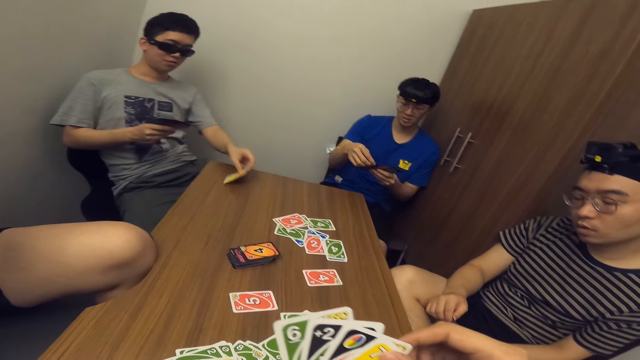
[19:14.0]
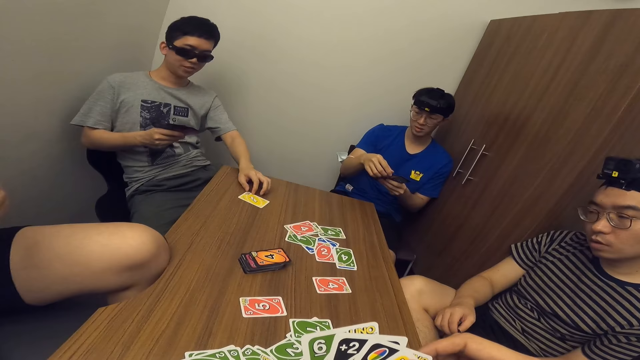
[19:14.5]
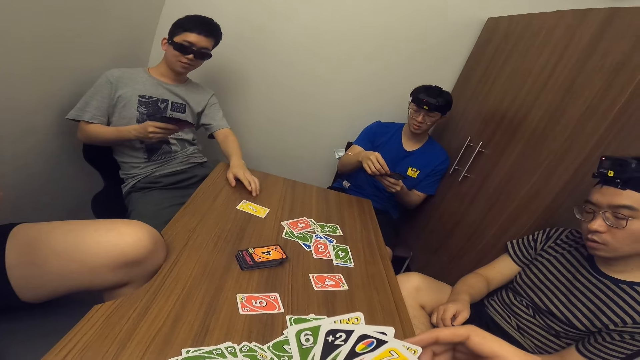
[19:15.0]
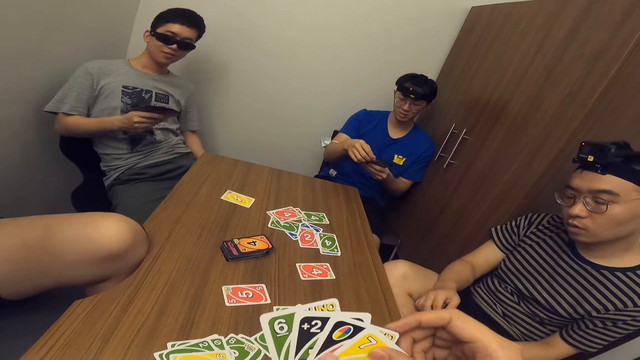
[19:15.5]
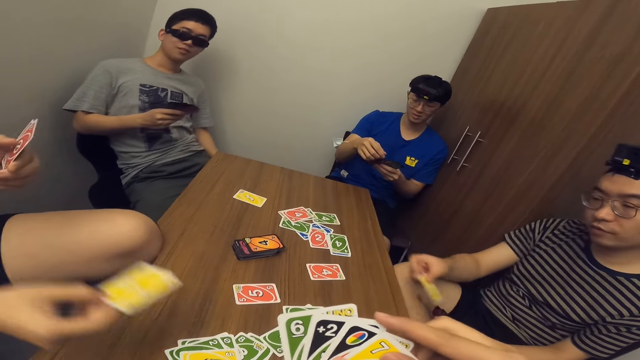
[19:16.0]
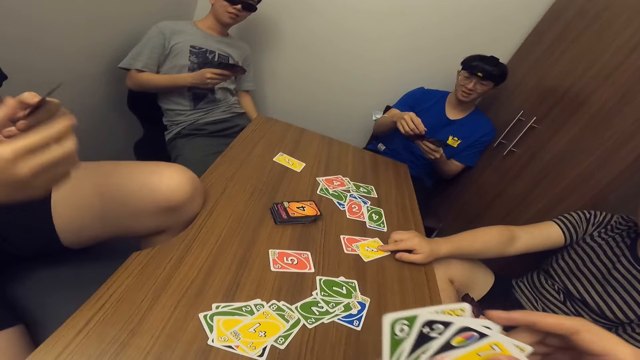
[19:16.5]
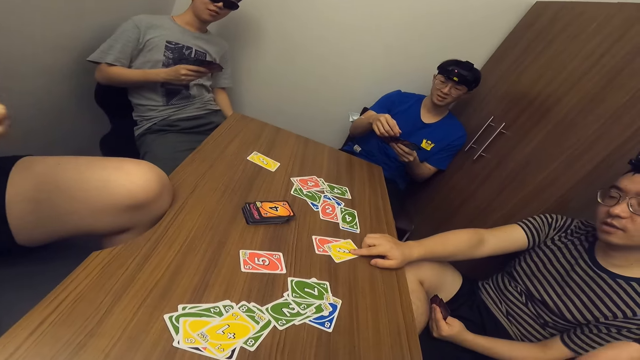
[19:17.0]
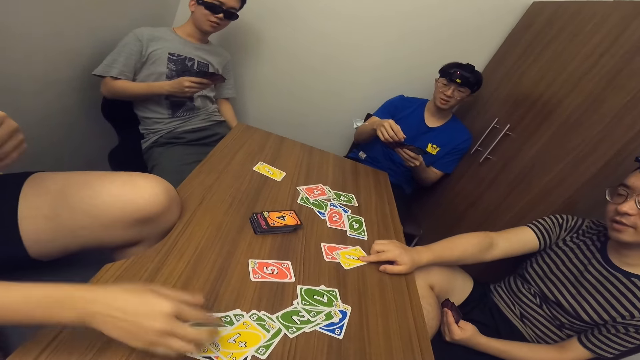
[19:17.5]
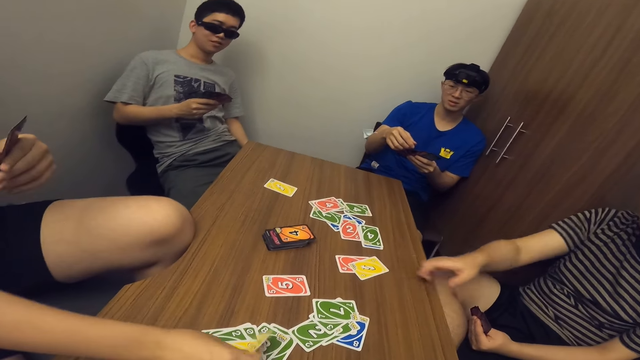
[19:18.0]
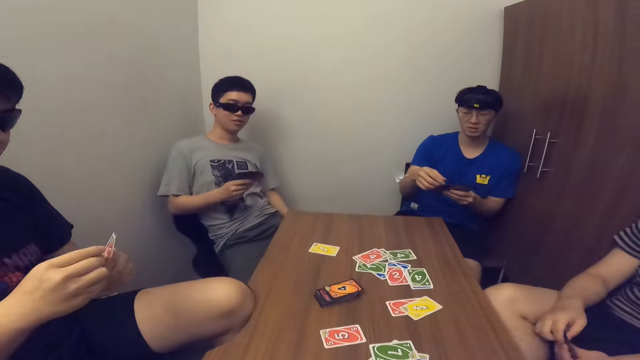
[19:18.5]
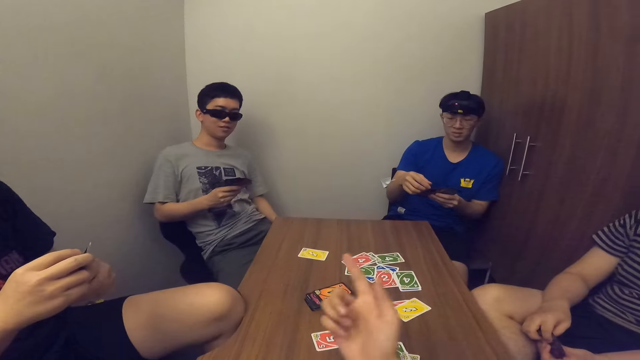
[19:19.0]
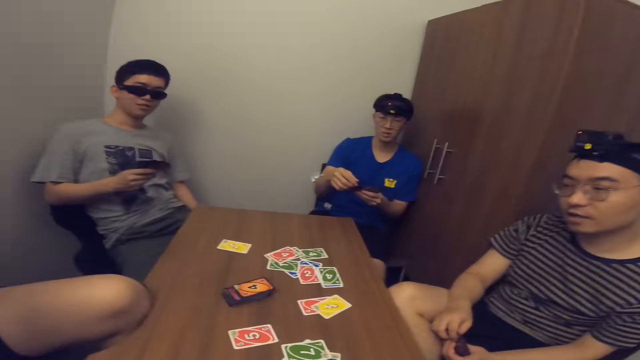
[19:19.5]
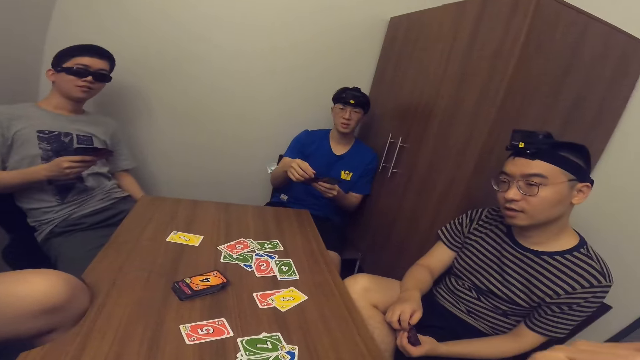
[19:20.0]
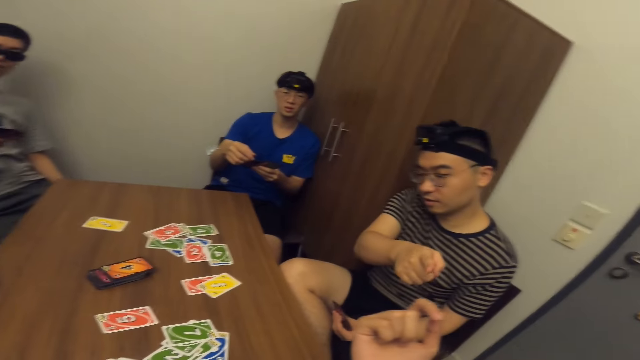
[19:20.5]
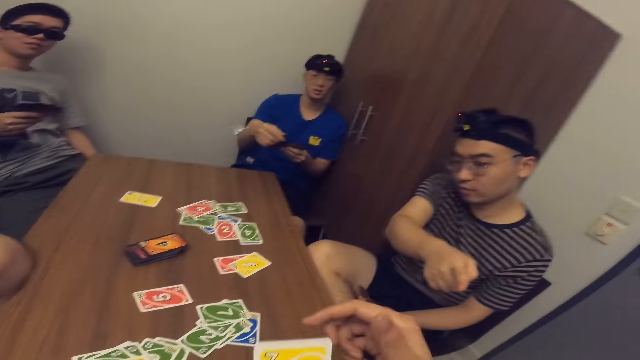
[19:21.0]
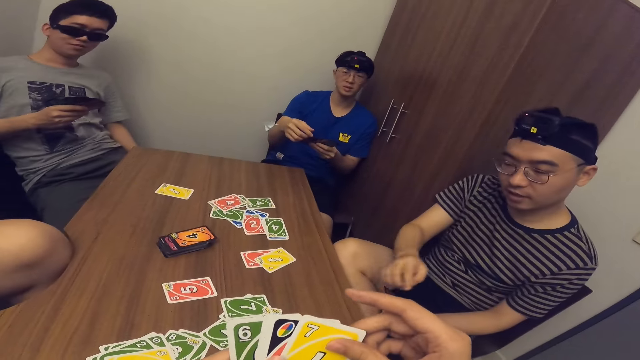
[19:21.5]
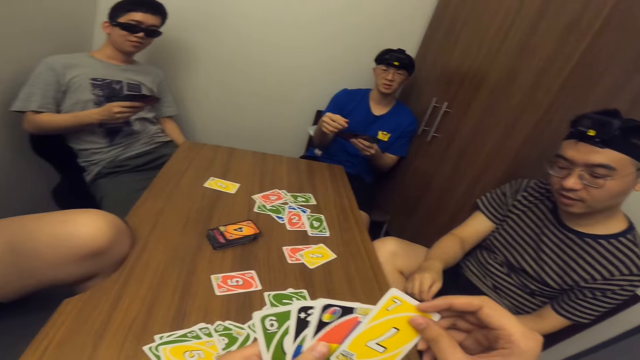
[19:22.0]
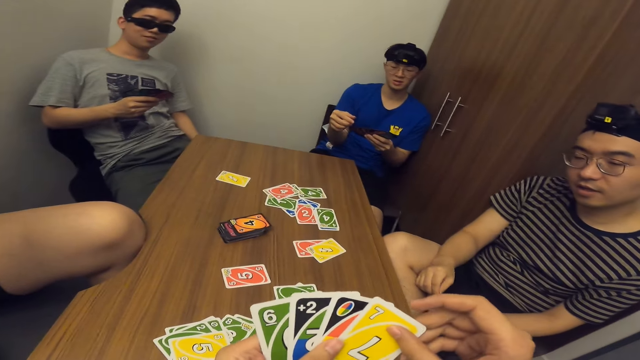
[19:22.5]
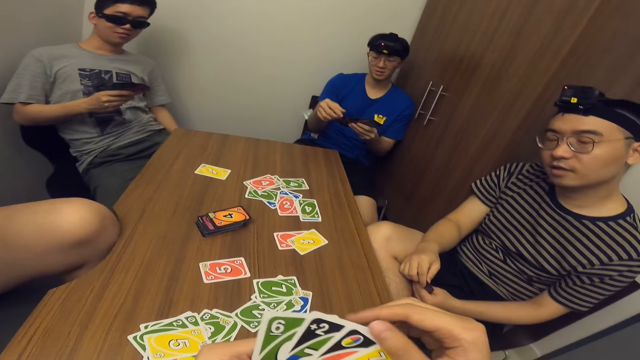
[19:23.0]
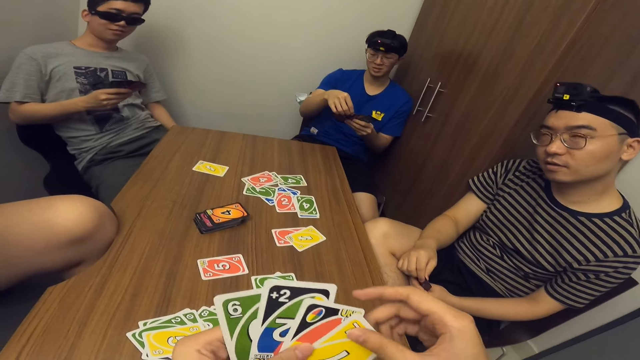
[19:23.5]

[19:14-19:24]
A man scans through the cards in his hands. Another man drops a card in his hand on the table. A third man drops a card in his hand on the table. A fourth man drops a card in his hand on the table. The third man picks up a card from the table. The camera wearer scans through the cards in his hands.

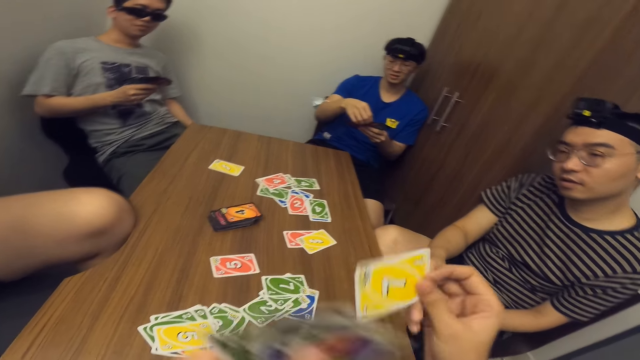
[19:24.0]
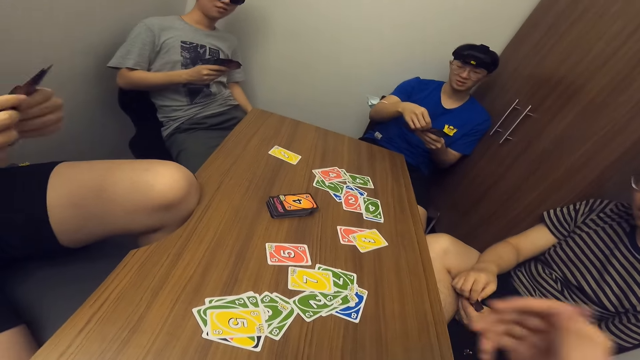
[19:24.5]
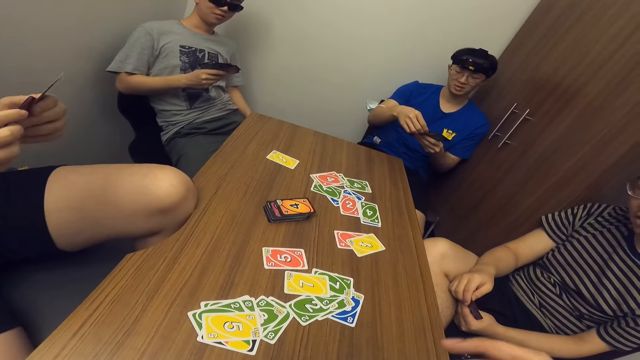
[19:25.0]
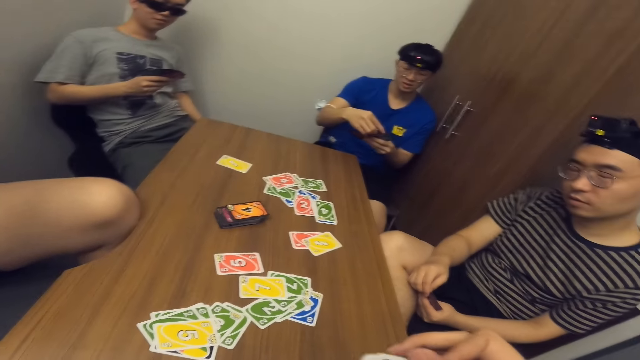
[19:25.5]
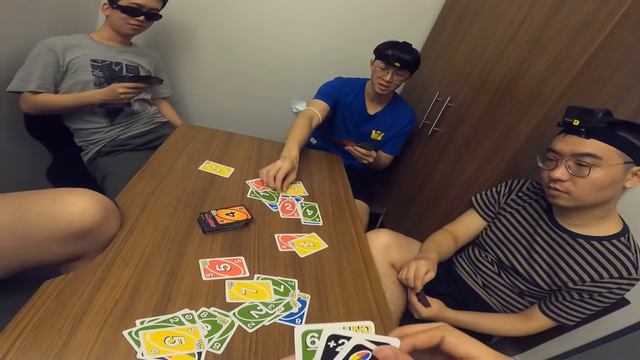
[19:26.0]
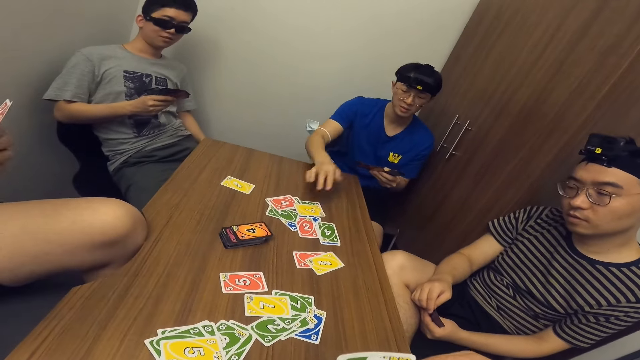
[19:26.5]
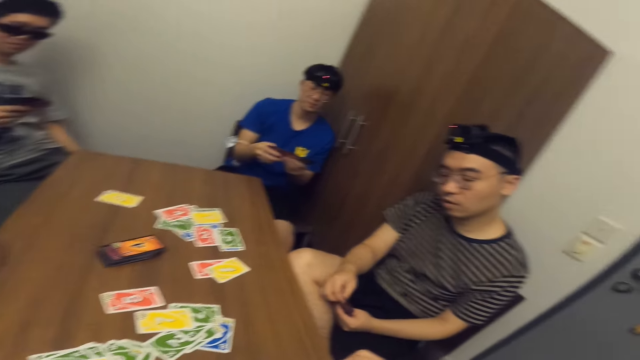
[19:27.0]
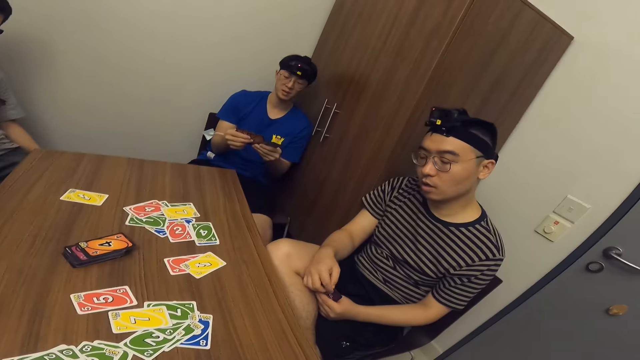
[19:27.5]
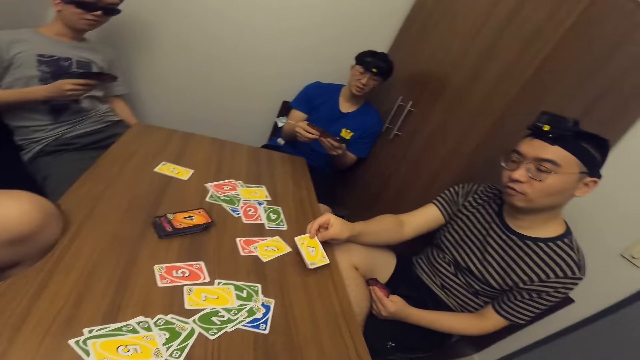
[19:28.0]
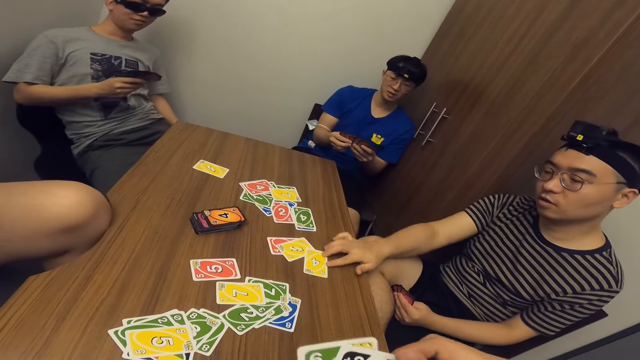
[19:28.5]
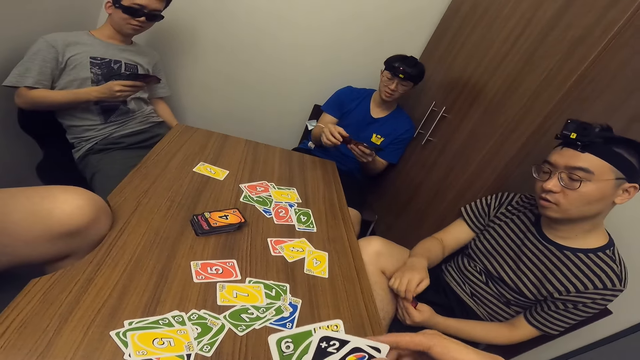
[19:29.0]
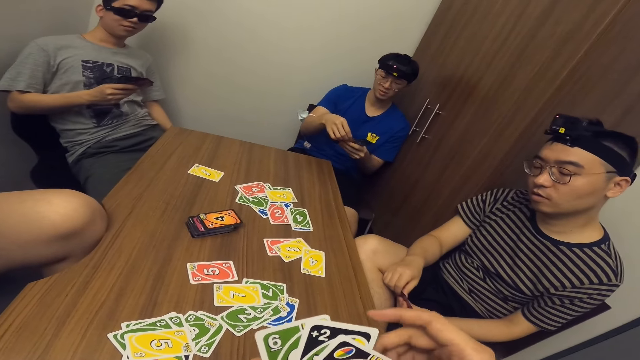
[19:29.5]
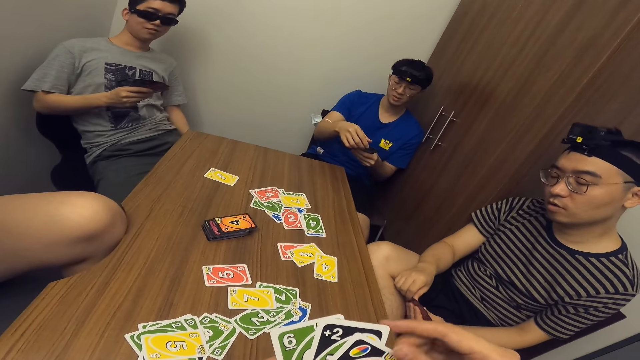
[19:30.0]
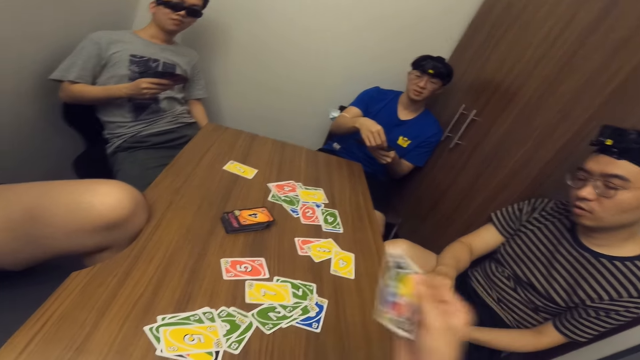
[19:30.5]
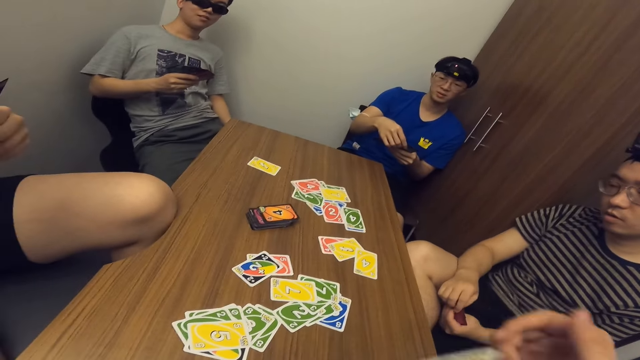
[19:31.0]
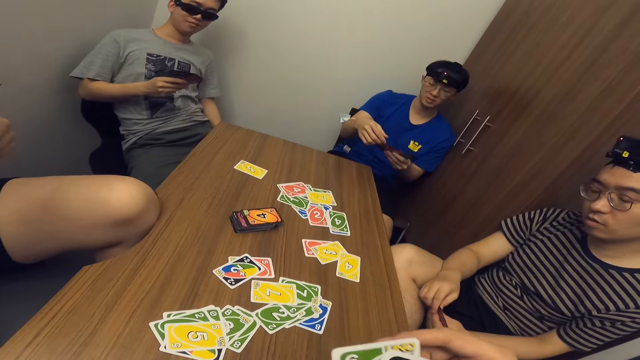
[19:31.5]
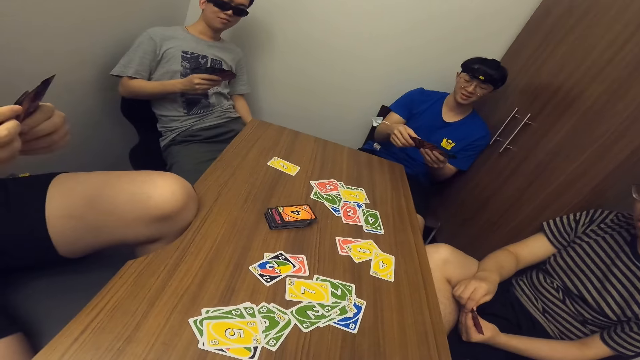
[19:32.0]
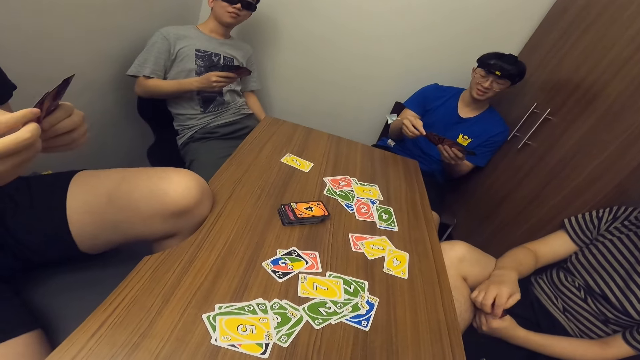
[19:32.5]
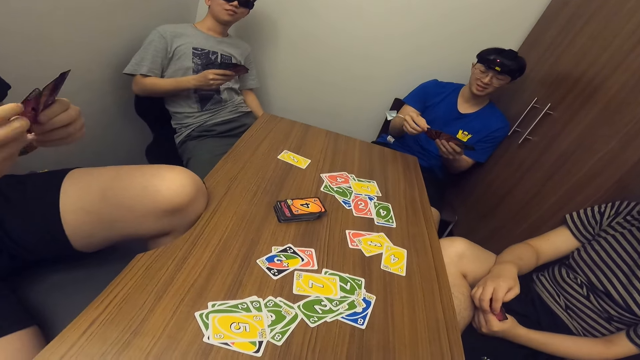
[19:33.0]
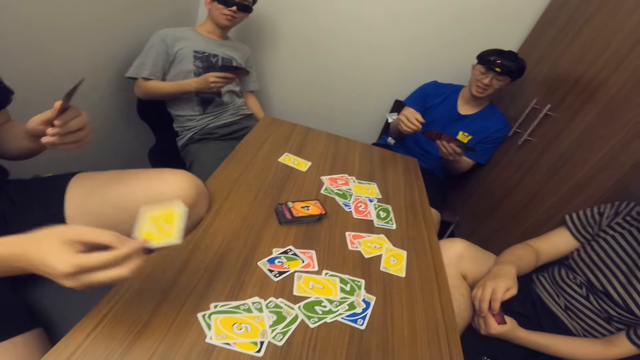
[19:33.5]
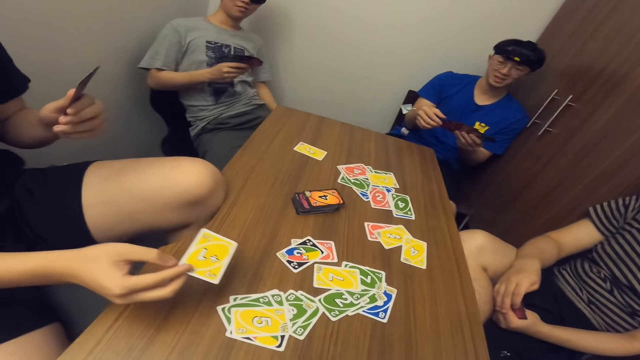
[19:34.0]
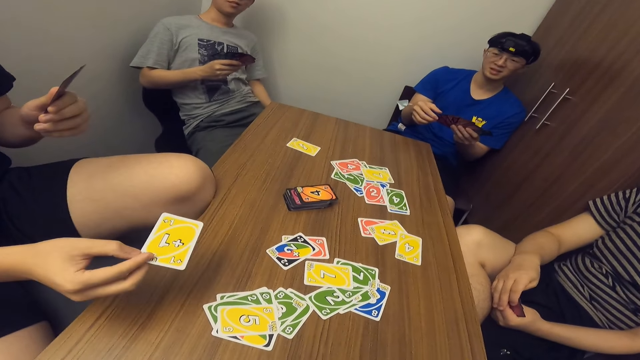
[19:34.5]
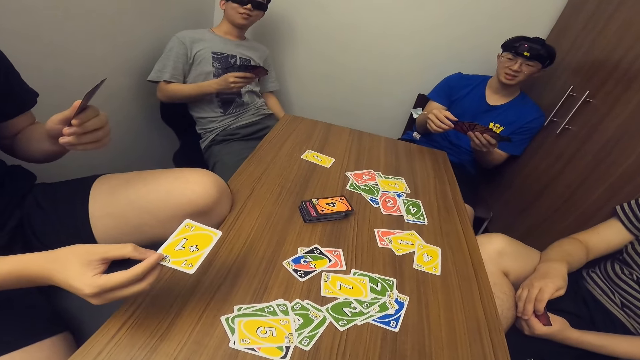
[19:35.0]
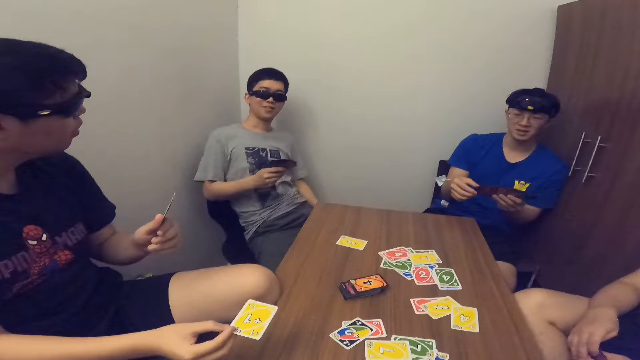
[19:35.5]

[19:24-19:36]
The camera wearer drops a card in his hand on the table. A man drops a card in his hand on the table. Another man drops a card in his hand on the table. The first man scans through the cards in his hands. The camera wearer drops a card in his hand on the table.
